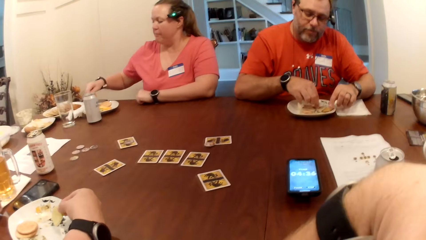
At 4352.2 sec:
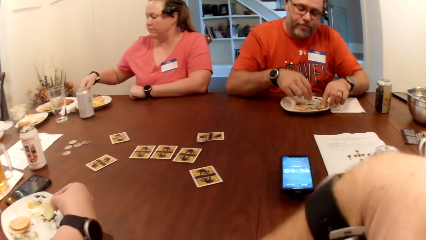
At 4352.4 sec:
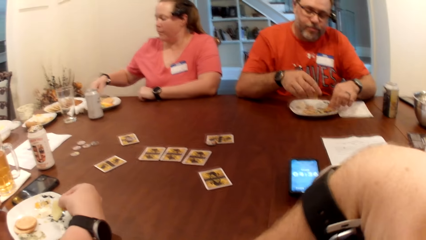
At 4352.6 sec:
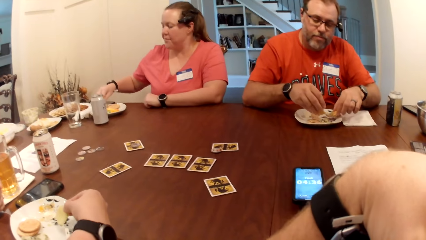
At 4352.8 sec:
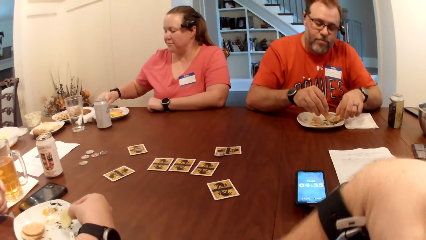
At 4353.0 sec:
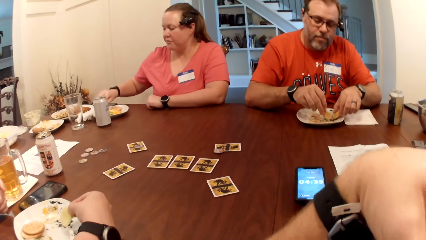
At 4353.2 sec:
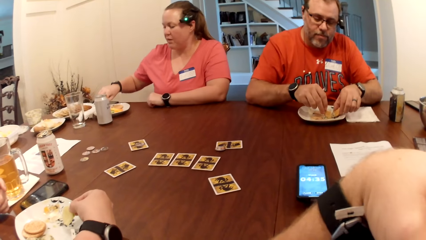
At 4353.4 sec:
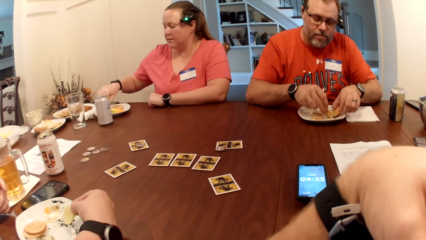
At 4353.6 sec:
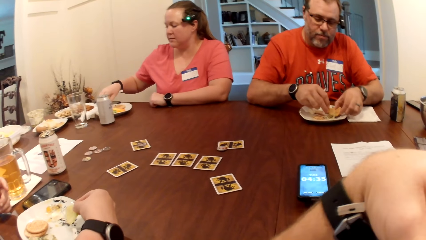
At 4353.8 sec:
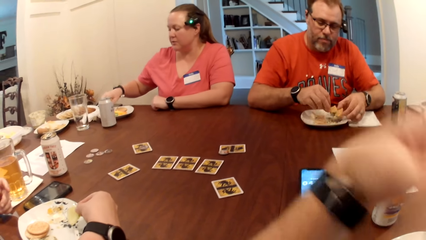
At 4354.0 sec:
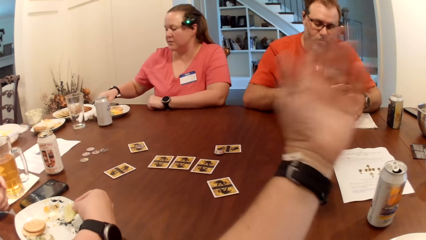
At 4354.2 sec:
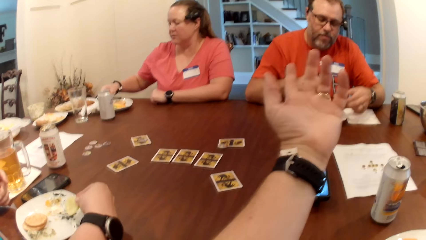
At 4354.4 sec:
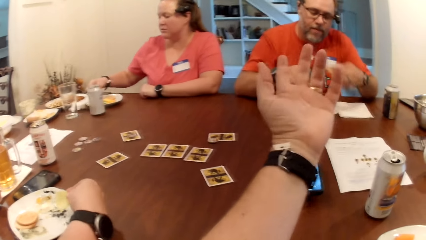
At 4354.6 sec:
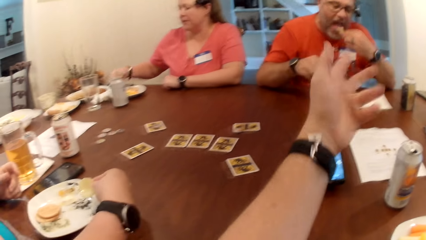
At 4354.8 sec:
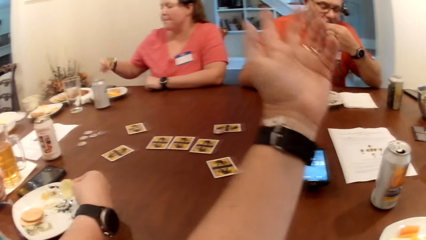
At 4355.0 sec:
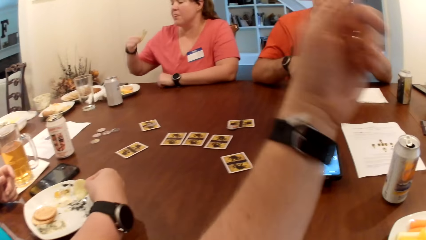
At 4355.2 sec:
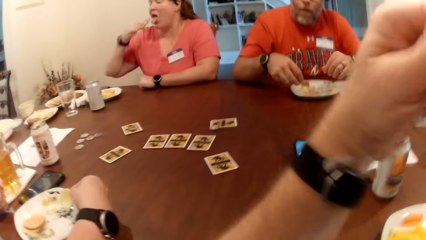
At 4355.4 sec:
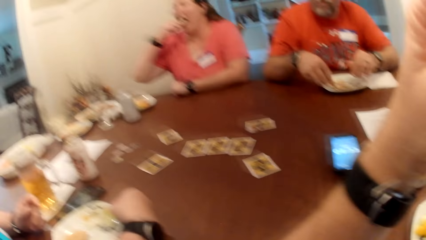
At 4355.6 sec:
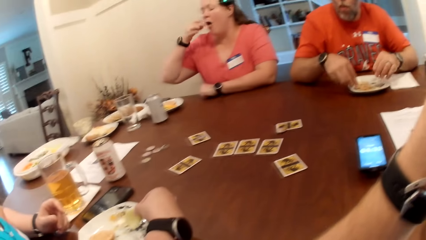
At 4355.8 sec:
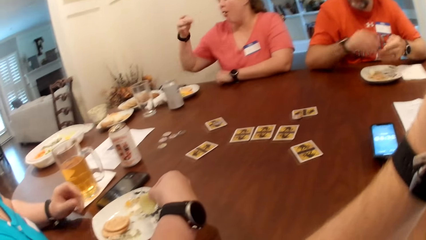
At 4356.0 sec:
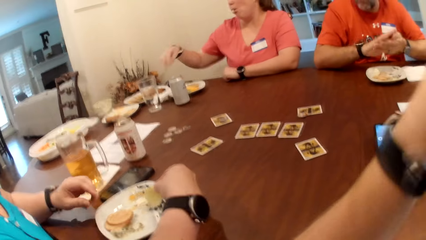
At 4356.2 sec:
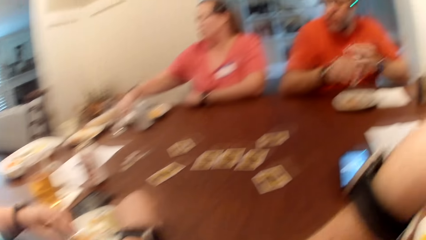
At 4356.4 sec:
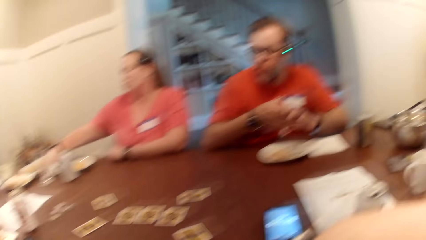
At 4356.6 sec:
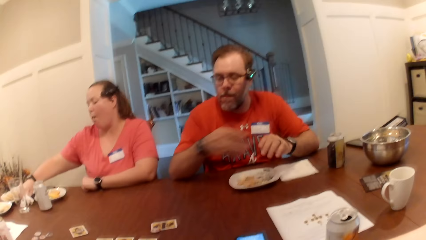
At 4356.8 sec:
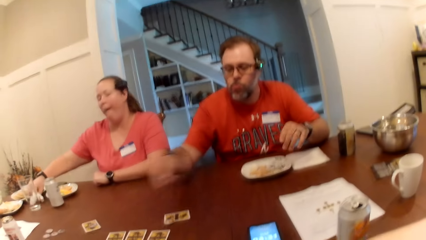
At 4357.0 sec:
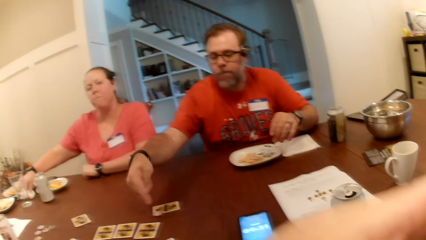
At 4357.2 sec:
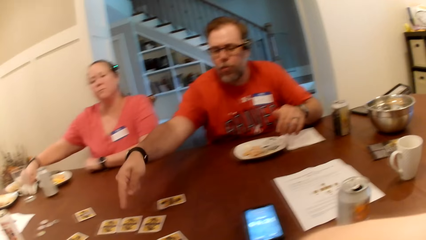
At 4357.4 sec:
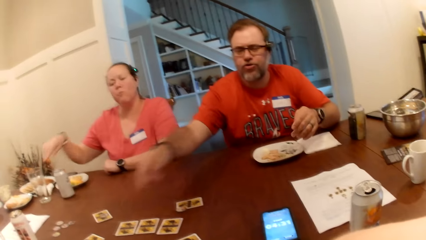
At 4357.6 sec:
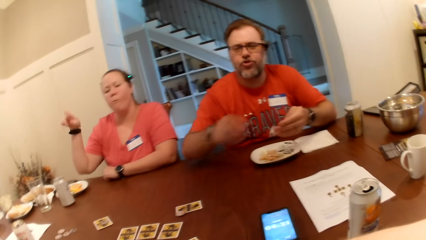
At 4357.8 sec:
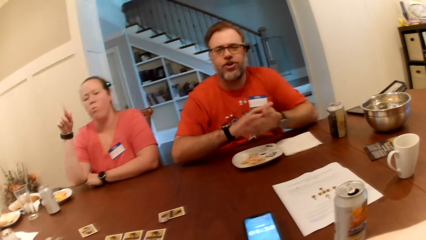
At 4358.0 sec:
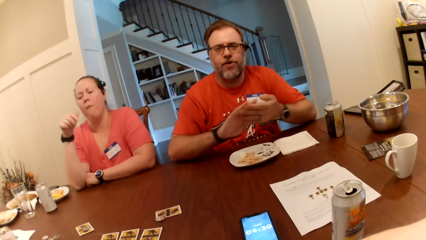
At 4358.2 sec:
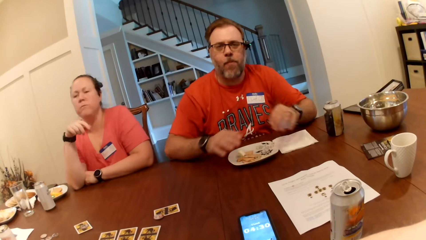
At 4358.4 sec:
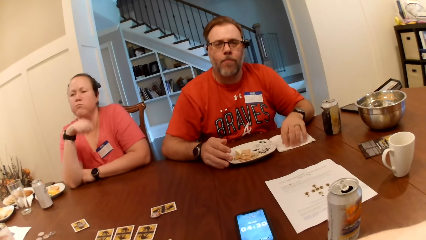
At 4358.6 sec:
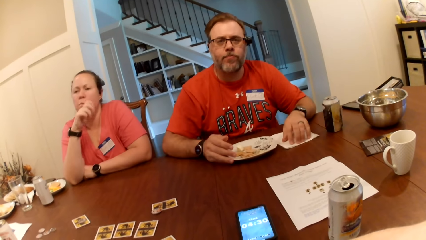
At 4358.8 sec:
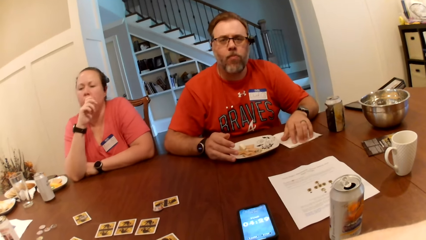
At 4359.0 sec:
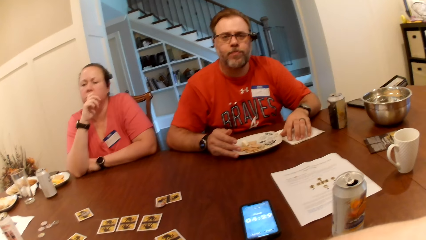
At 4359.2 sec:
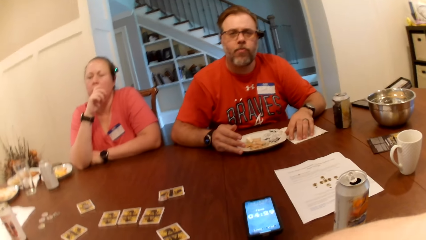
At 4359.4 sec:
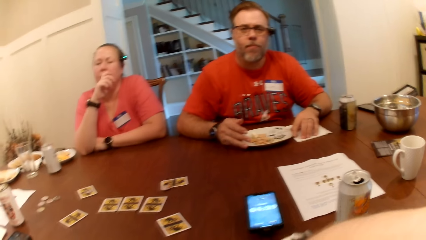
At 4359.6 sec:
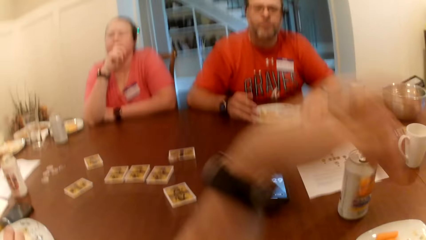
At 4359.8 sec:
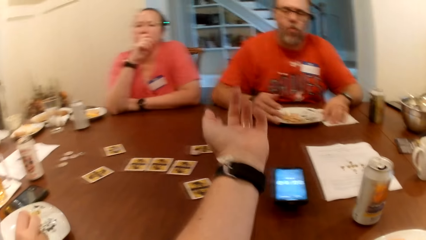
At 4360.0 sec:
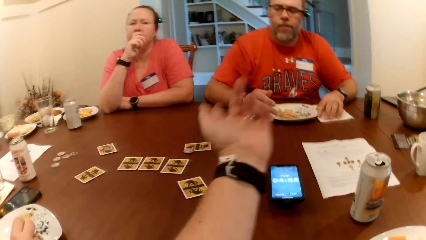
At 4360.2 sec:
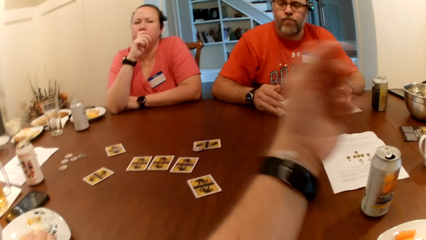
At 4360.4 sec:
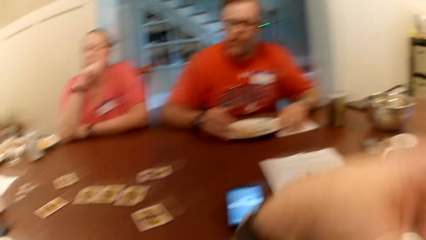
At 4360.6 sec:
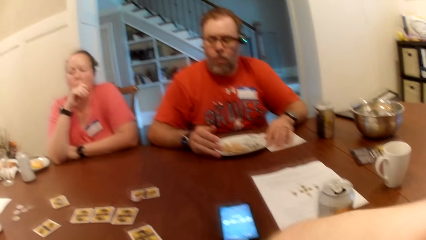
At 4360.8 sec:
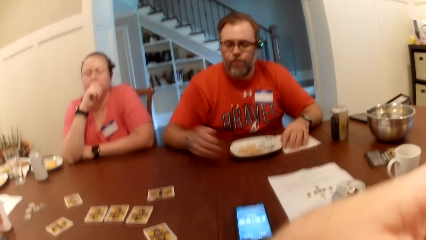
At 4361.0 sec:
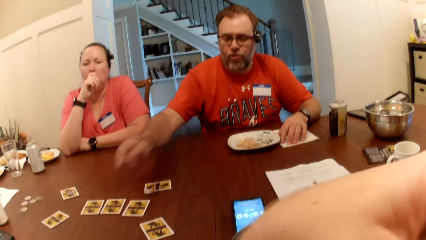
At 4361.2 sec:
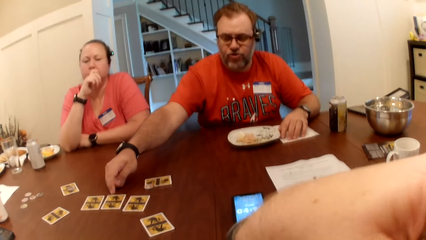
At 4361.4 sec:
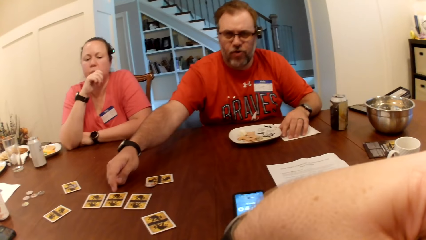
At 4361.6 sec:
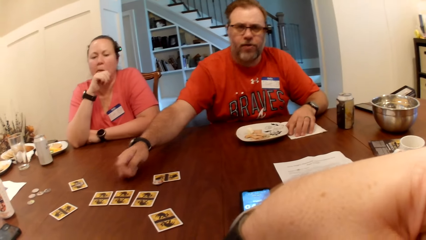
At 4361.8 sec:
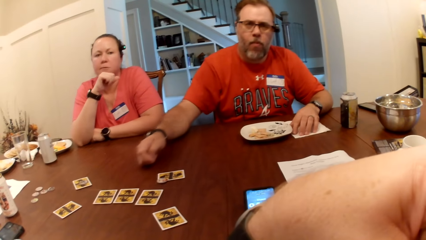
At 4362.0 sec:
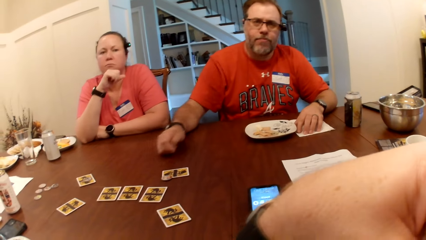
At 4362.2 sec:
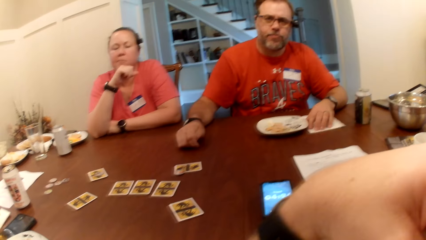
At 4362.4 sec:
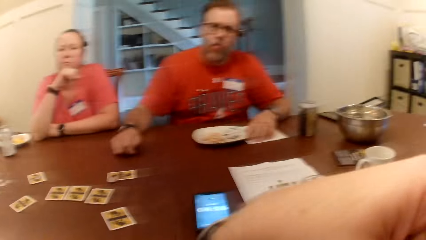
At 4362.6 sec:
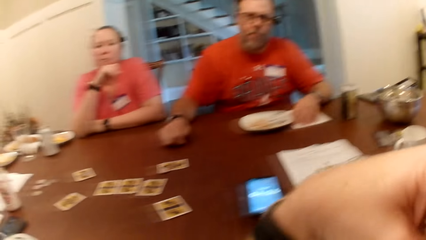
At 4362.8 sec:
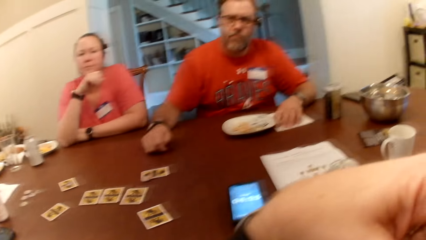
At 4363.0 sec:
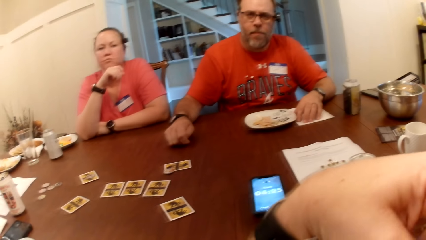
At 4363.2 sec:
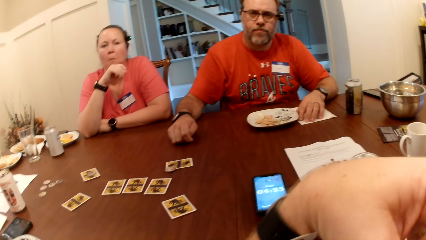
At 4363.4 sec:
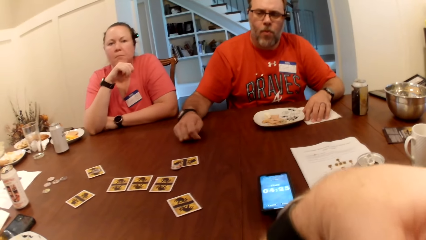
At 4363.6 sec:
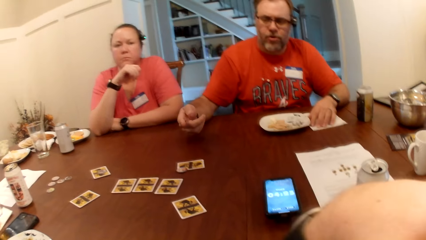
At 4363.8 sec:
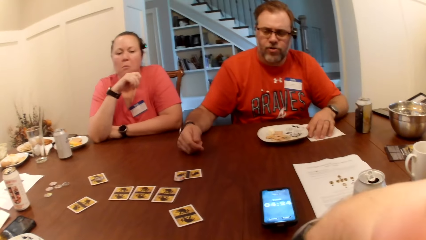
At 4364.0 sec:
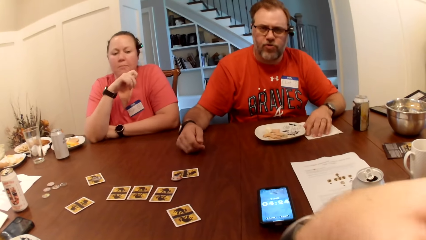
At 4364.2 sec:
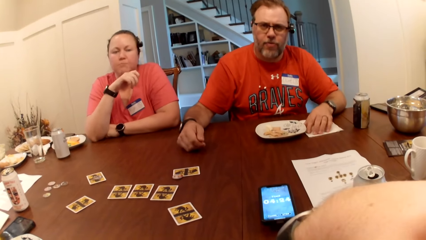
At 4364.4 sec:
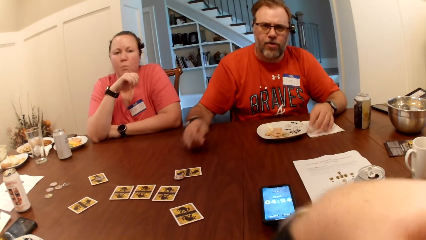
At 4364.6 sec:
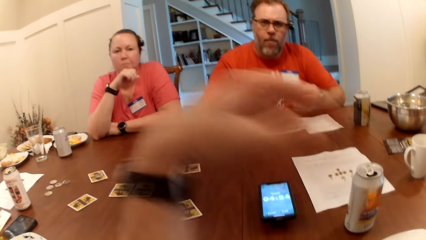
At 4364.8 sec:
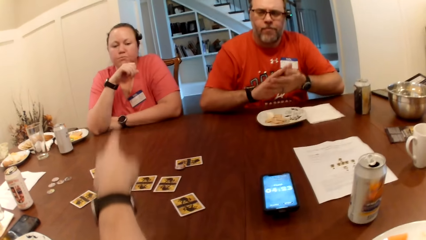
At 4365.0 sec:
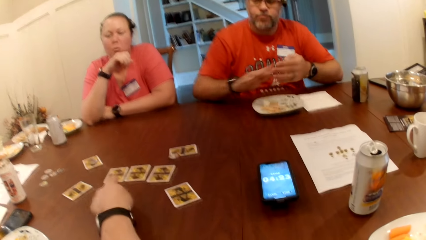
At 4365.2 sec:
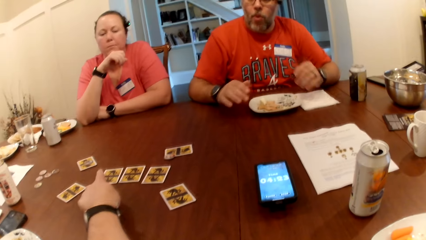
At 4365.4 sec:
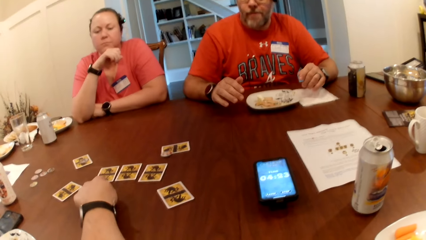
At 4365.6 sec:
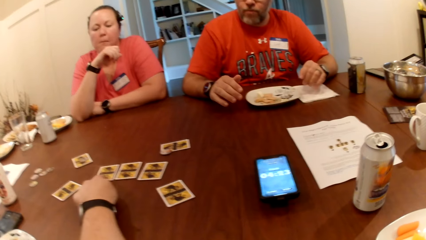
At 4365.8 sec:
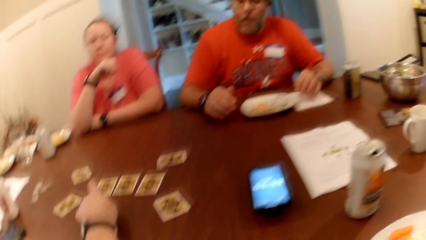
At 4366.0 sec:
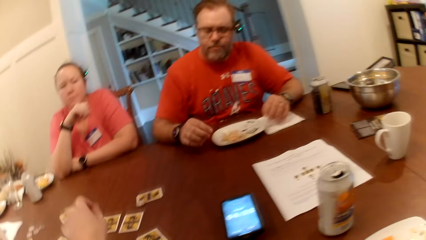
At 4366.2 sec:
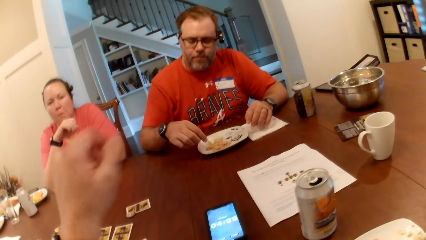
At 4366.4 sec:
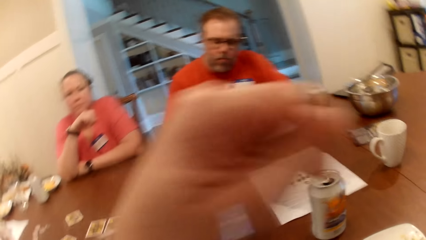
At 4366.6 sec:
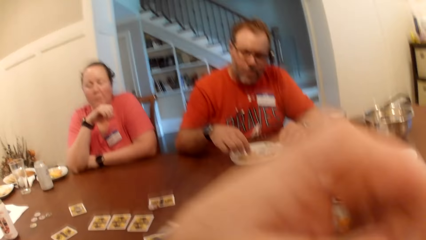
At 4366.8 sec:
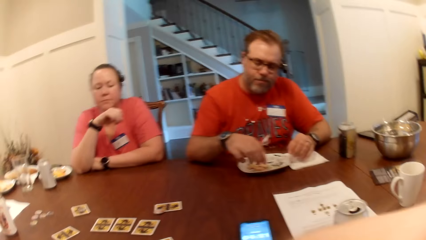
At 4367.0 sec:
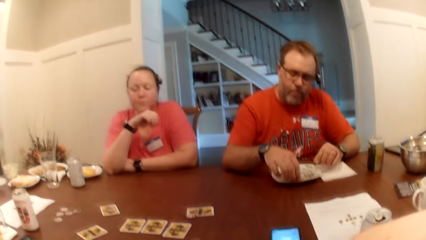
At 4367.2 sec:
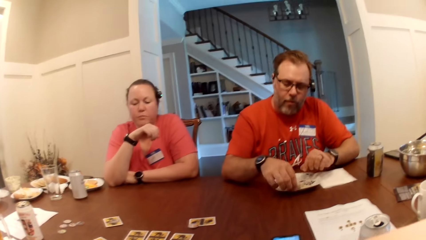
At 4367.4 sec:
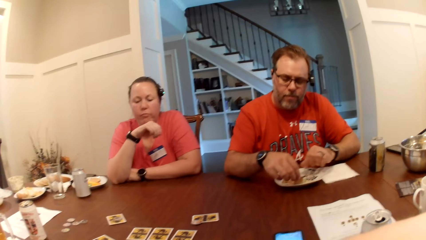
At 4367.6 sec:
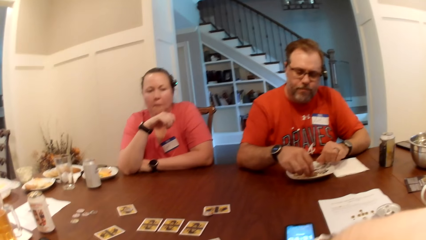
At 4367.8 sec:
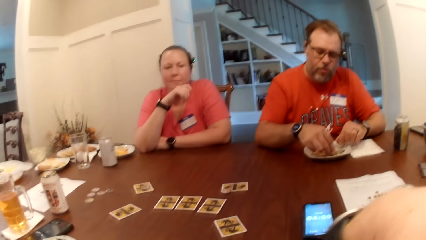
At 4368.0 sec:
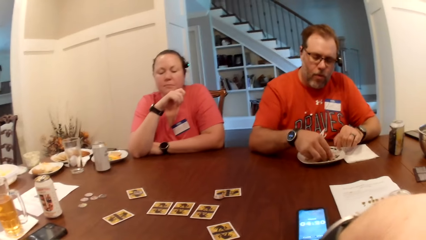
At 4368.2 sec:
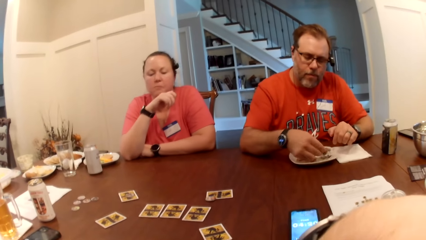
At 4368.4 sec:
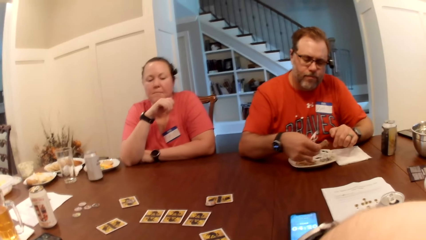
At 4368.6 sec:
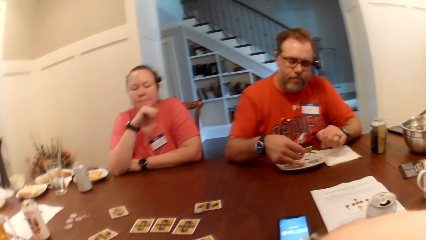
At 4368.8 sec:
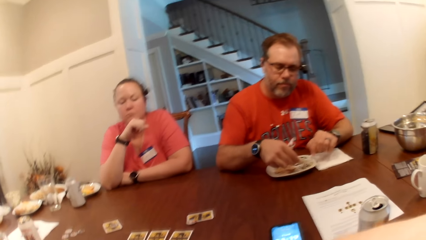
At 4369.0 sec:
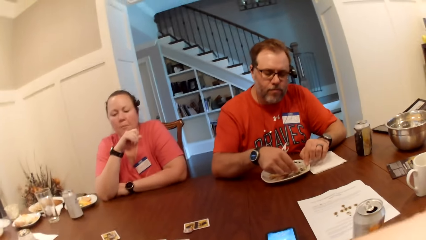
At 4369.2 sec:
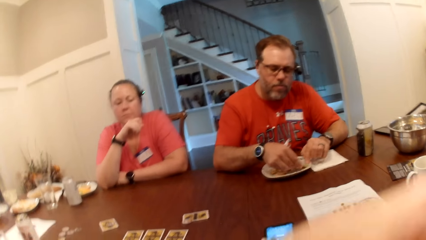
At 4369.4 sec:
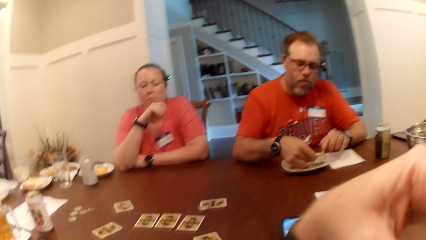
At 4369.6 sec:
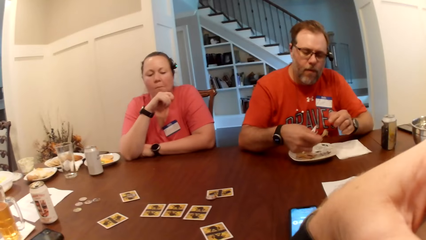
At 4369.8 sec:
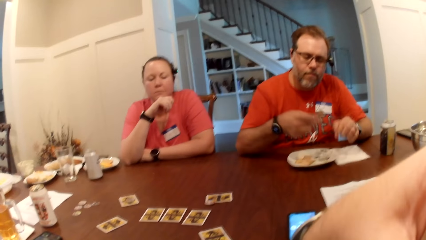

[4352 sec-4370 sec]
A man picks up a biscuit from the plate with his right hand and picks up a biscuit from the plate with his left hand. The camera wearer converses with the man. The man scoops sauce from the plate with the biscuits in both hands and puts the biscuit in his left hand into his mouth. Another man interacts with the first man. A woman puts the cucumber slice in her mouth with her right hand. The first man puts the biscuit in his right hand into the plate and dusts off his hands. The woman wipes her right hand on the tissue paper on the table. The first man points at the cards. The camera wearer taps the card on the table with his left finger. The other man points at the playing card. The first man picks up a biscuit from the plate on the table with his right hand and scoops sauce from the plate with the biscuit in his right hand.
